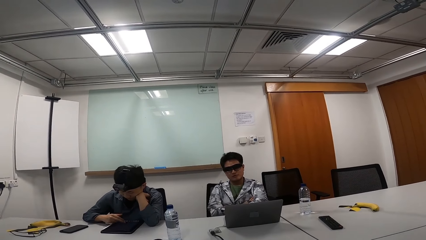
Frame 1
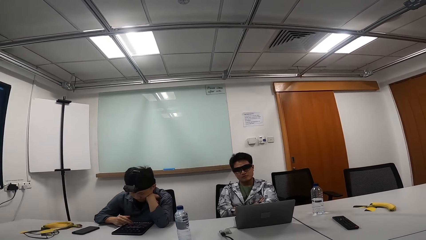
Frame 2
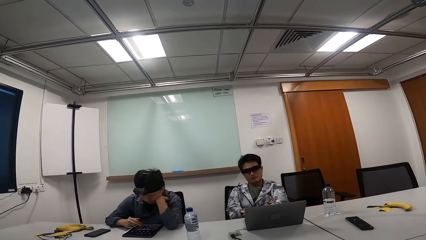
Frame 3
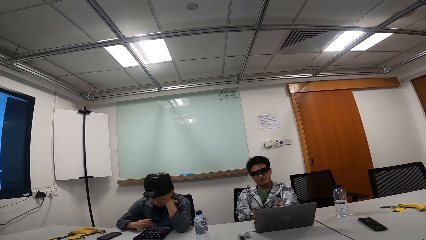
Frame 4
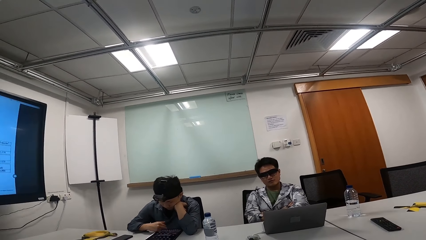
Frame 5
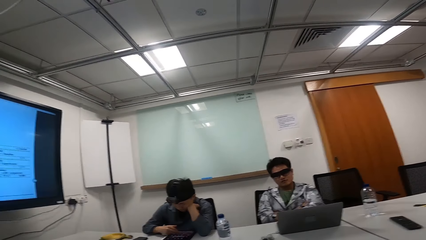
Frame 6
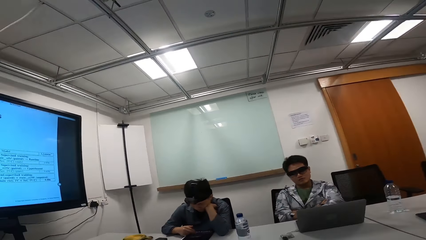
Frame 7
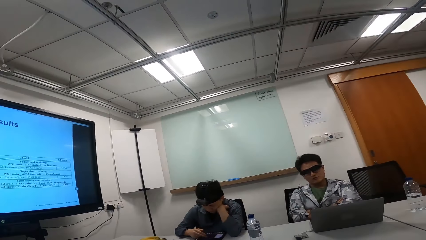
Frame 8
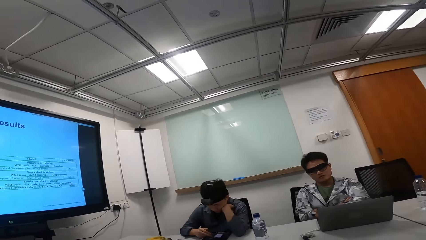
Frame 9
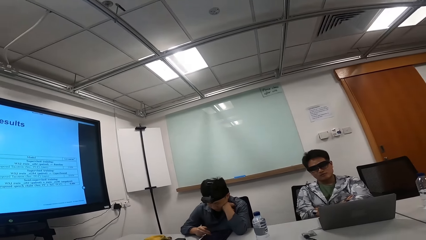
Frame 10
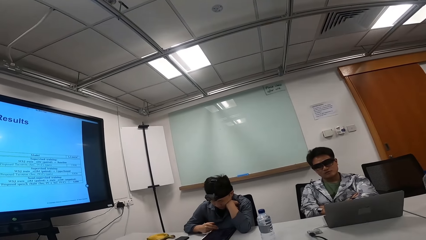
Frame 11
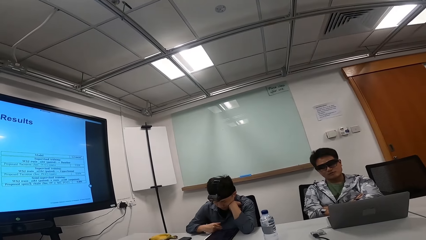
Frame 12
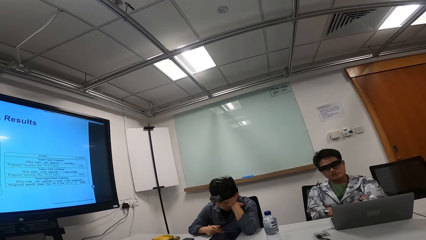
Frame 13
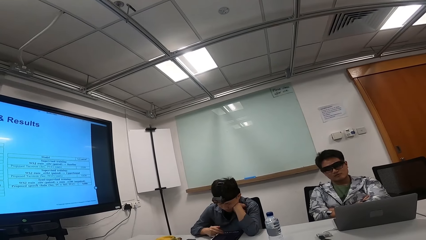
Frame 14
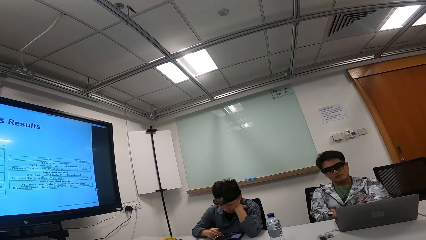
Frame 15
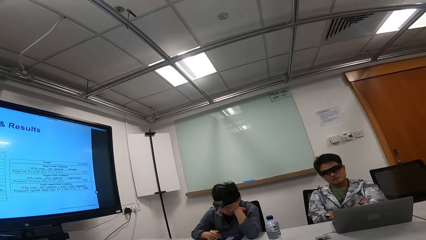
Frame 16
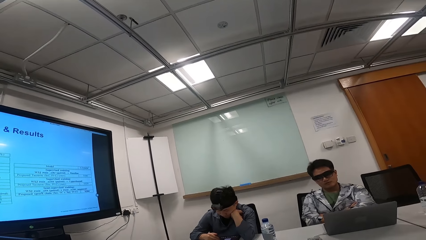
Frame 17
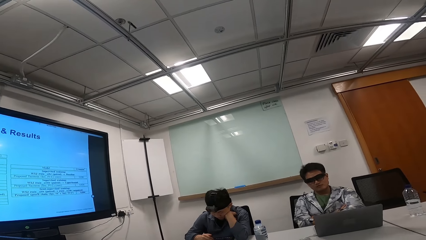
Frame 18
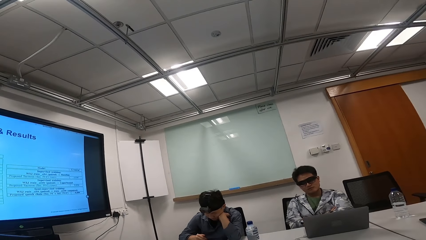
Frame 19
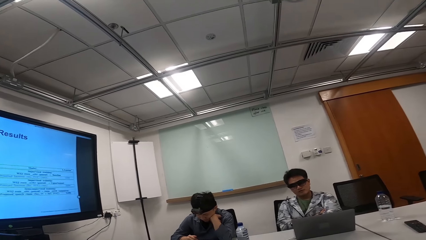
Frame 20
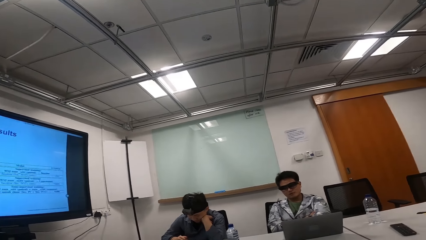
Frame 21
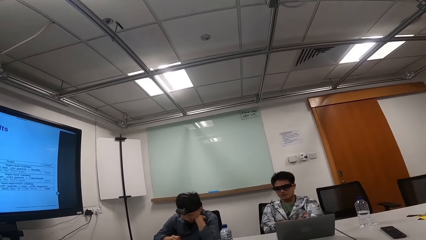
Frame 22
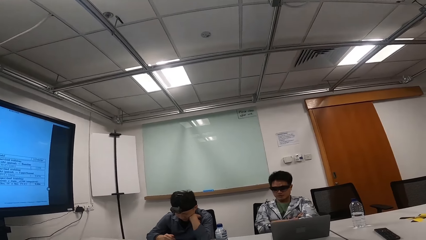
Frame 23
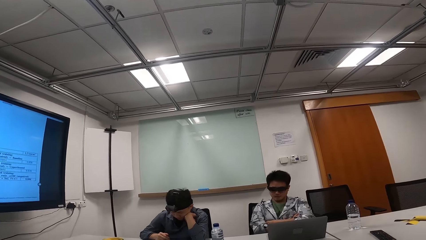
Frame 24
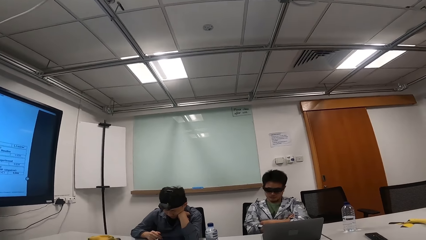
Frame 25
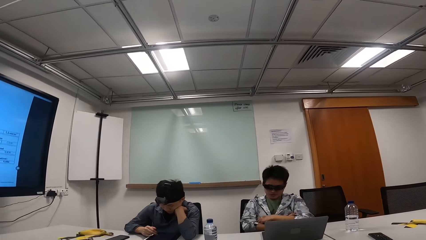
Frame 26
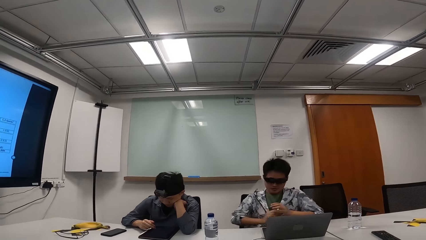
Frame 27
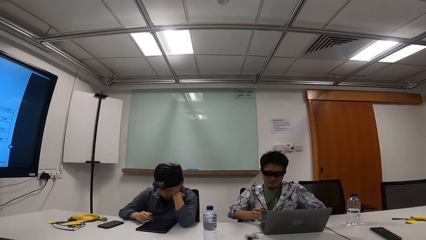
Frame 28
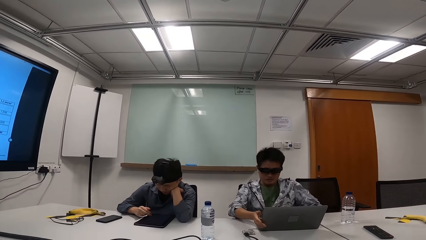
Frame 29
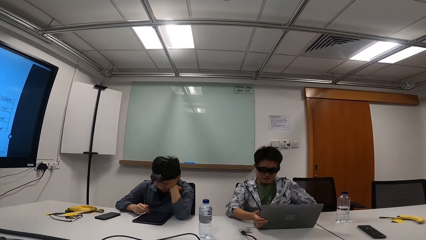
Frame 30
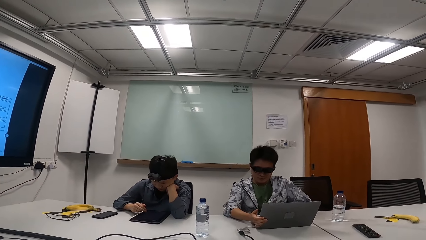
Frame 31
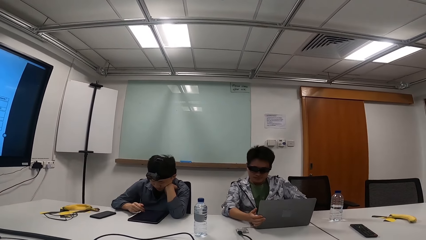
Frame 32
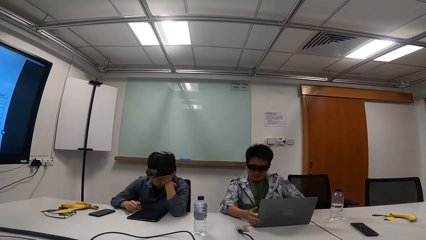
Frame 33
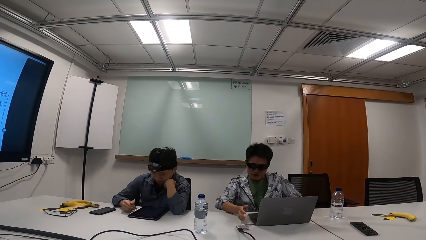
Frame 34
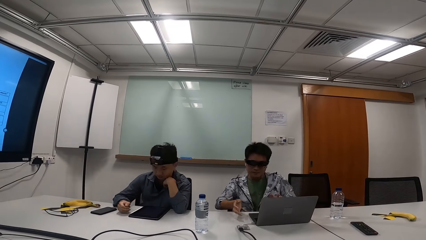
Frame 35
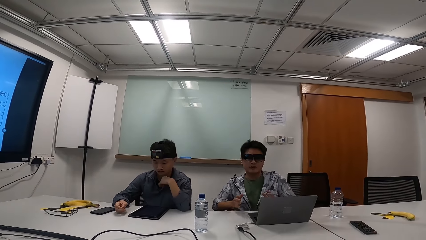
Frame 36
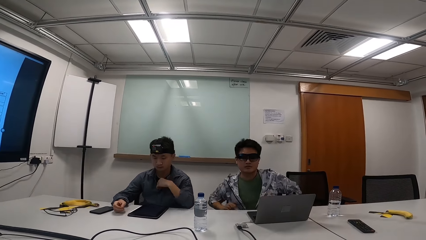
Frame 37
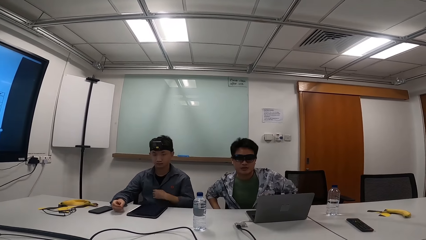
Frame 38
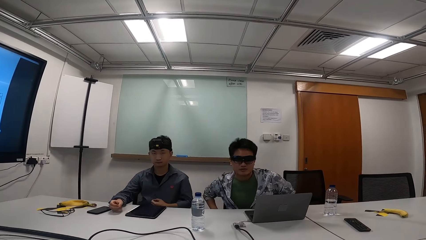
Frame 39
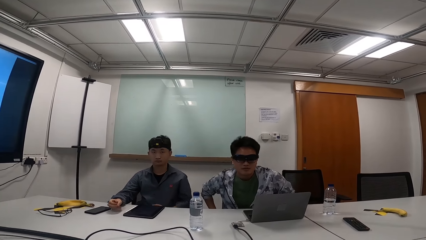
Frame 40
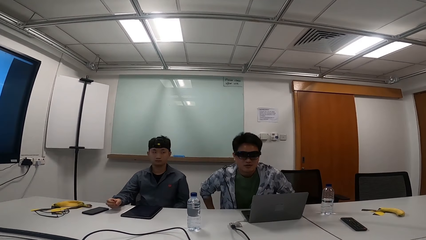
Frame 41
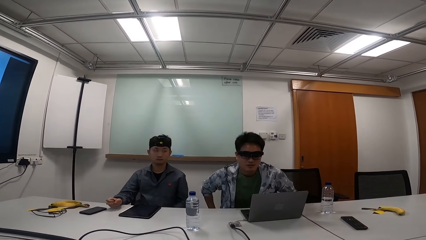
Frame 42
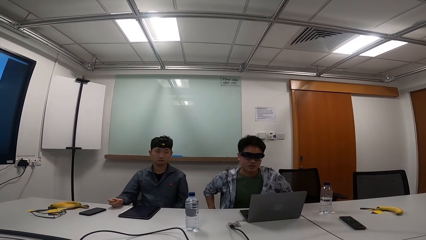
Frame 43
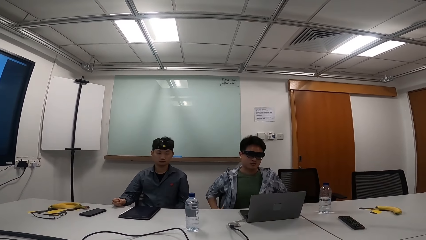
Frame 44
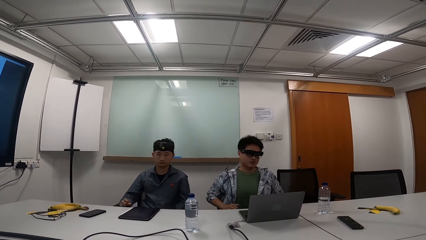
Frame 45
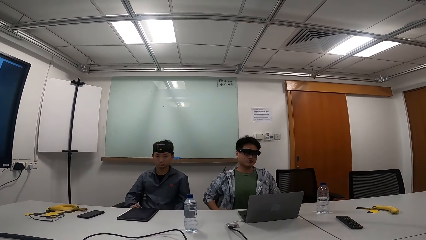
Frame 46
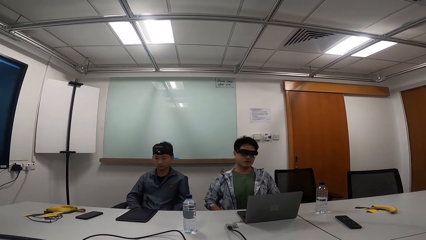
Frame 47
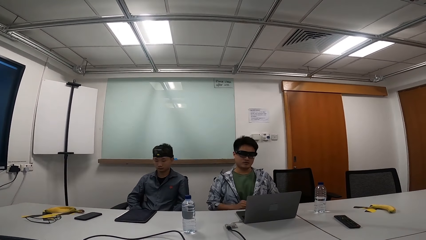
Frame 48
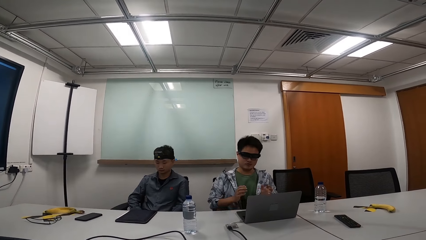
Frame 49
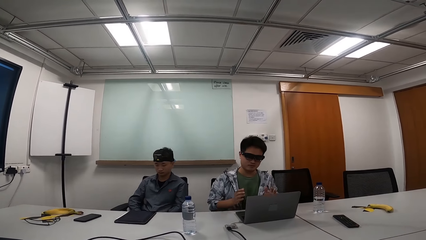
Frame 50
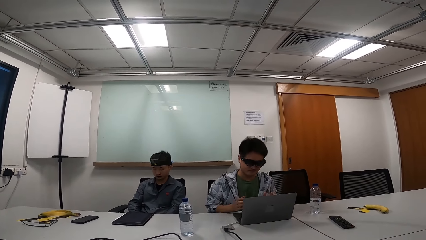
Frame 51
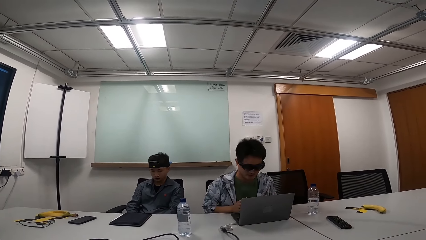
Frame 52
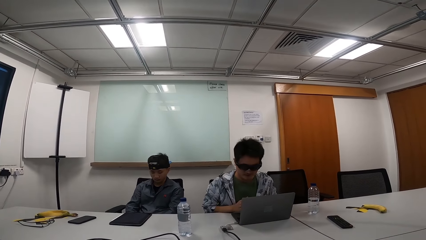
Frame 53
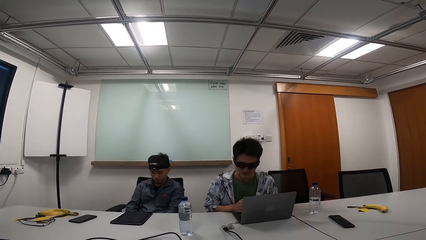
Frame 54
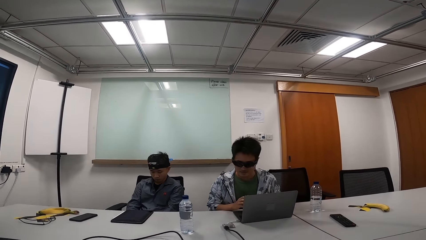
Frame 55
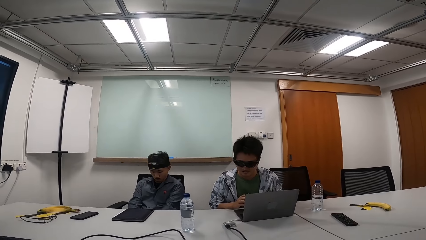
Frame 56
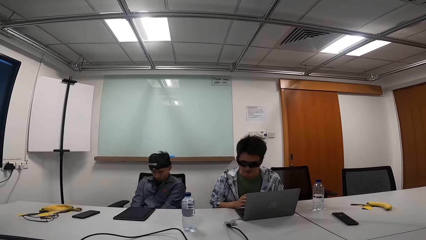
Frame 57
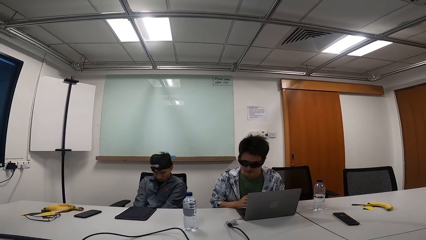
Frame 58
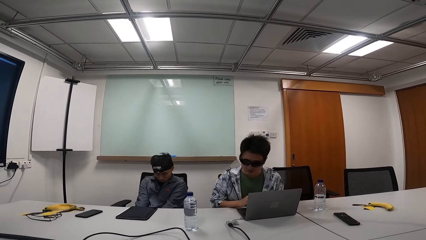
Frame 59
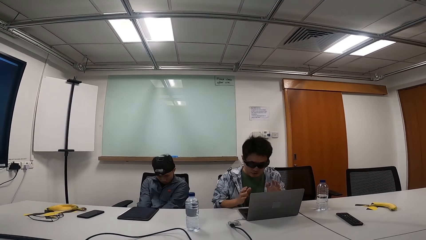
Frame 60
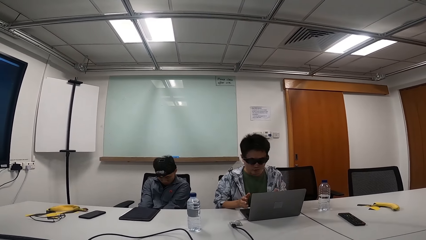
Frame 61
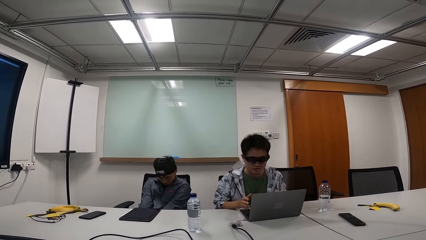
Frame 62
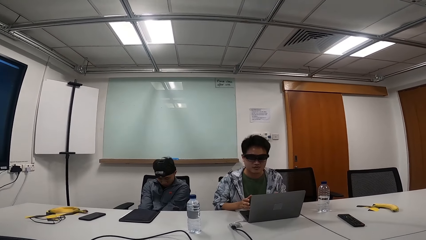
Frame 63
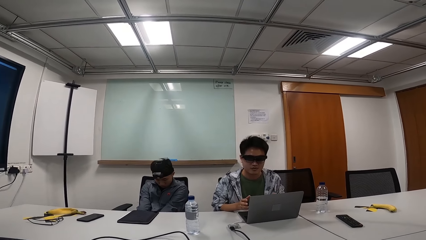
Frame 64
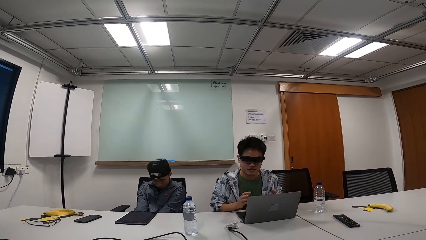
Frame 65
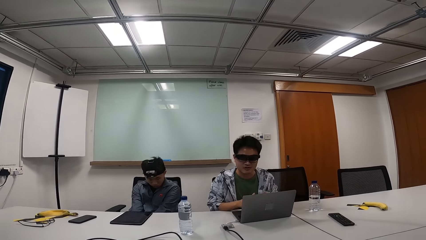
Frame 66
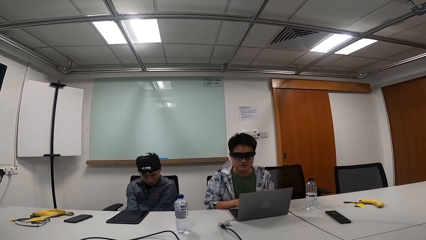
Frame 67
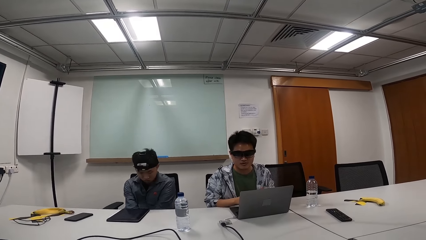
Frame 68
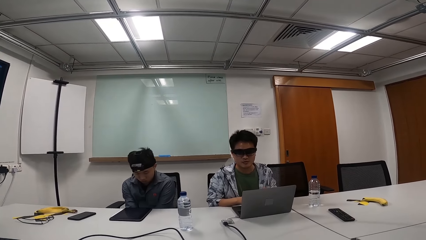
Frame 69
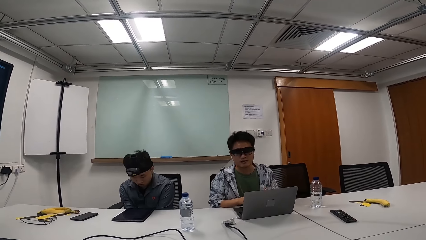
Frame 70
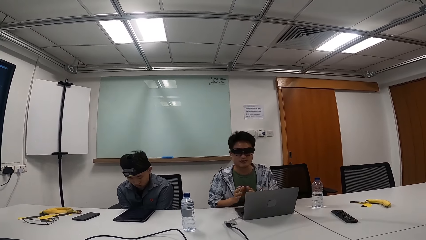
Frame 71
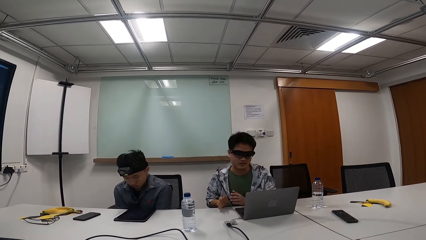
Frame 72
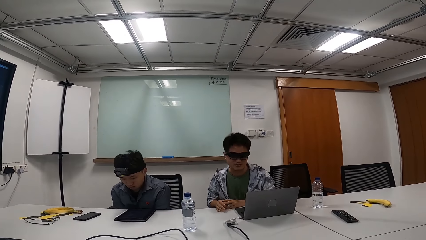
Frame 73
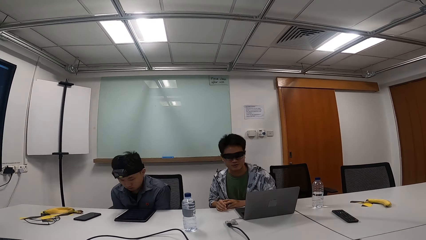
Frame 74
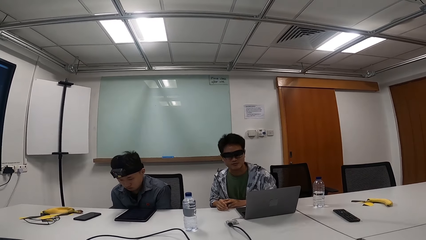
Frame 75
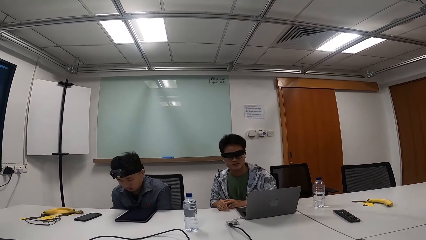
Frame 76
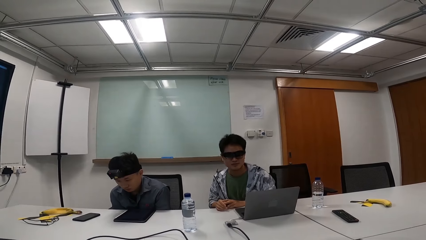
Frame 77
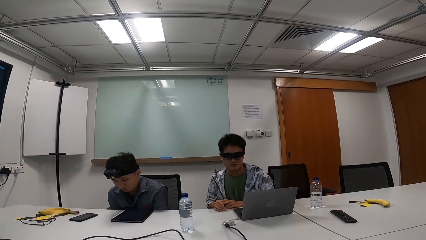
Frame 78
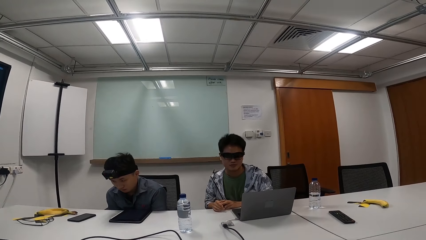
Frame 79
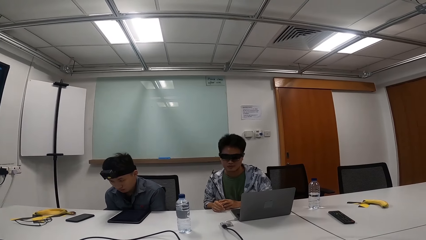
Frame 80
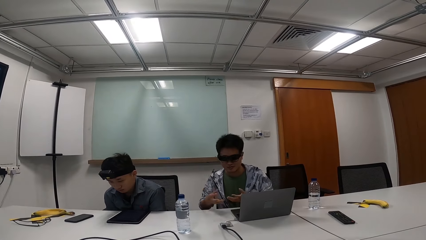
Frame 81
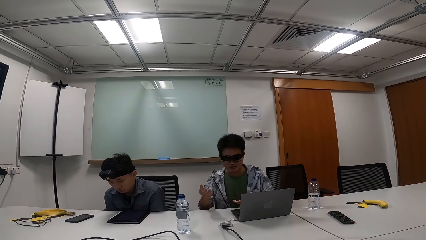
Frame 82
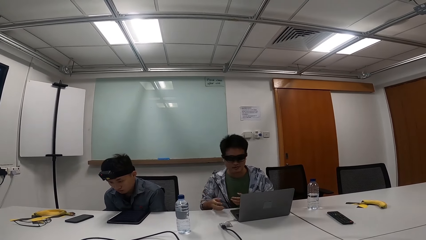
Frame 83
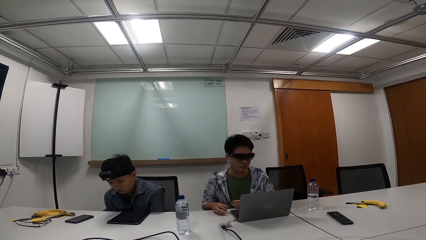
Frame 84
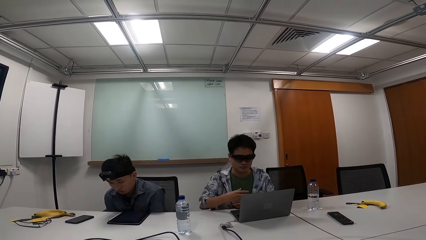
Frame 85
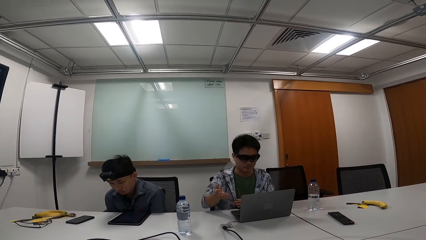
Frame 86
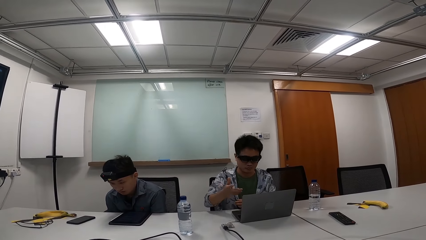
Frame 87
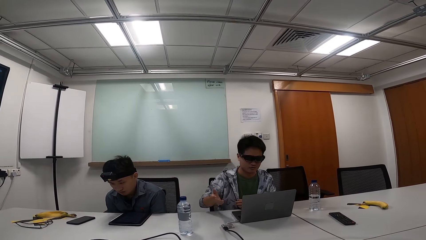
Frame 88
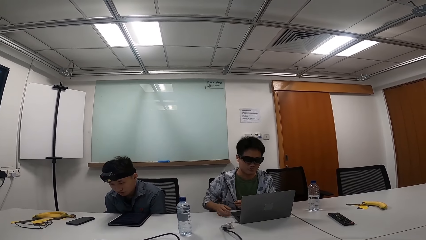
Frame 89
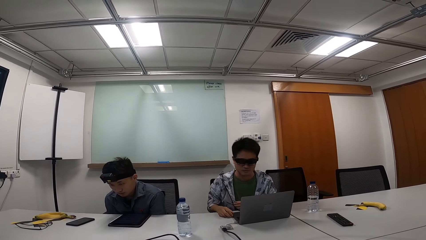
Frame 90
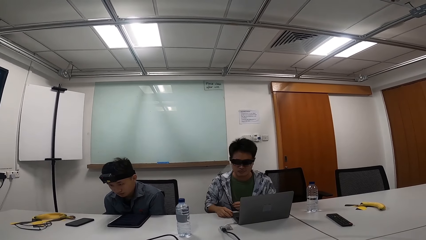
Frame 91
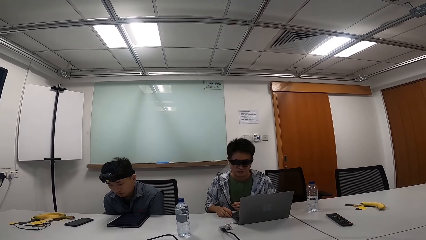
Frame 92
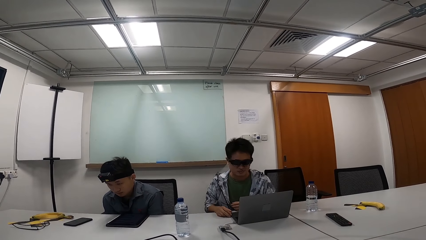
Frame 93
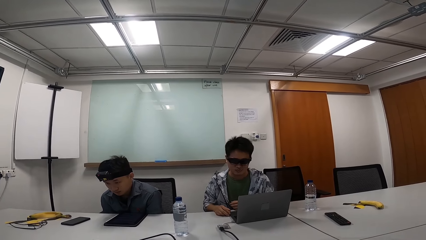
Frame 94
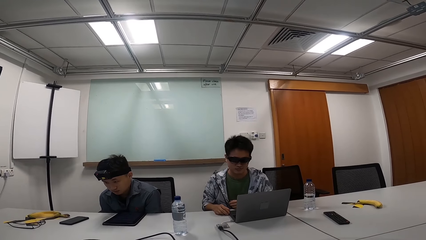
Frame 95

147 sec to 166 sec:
A person talks to the camera wearer. The person grabs the laptop and sits upright. Another person sits upright. The other person looks down. The first person lifts the hands.
